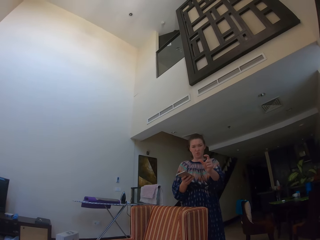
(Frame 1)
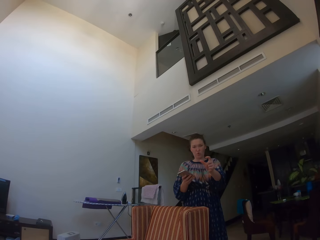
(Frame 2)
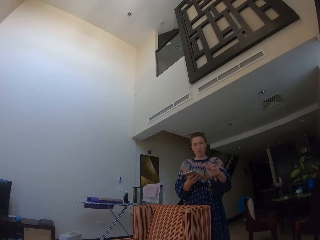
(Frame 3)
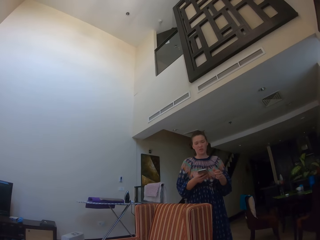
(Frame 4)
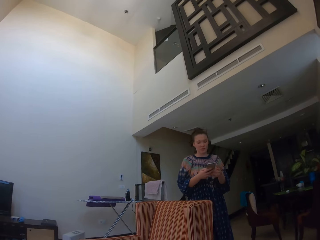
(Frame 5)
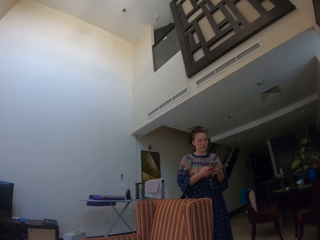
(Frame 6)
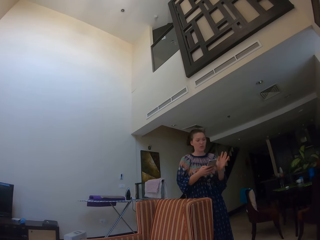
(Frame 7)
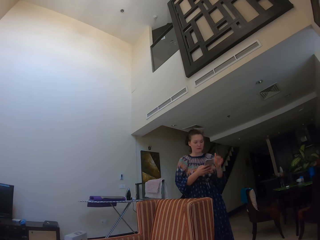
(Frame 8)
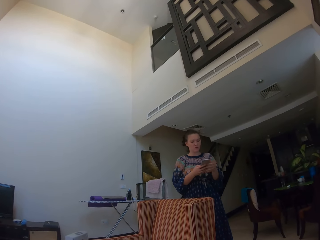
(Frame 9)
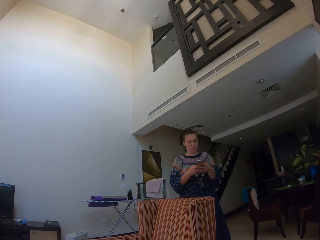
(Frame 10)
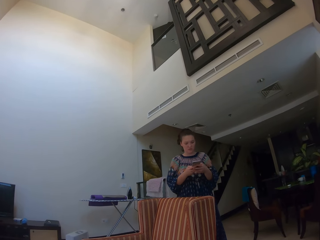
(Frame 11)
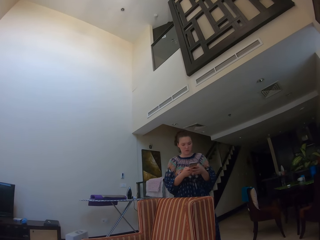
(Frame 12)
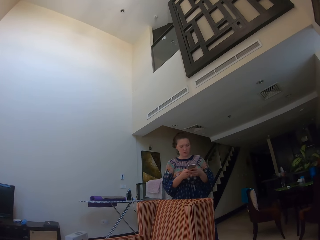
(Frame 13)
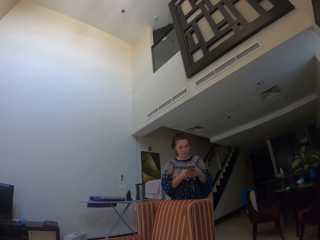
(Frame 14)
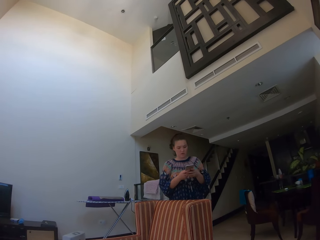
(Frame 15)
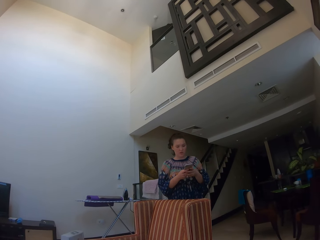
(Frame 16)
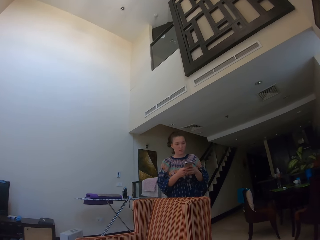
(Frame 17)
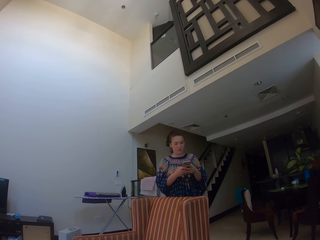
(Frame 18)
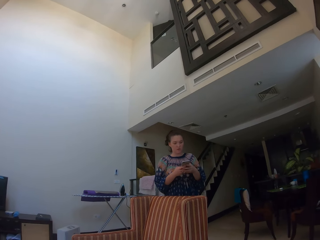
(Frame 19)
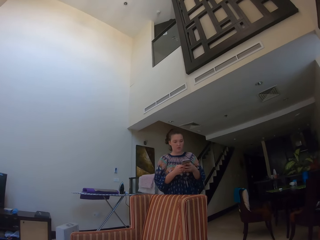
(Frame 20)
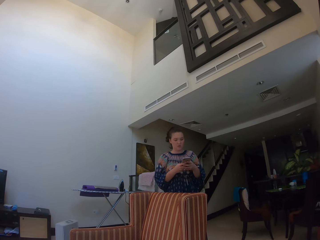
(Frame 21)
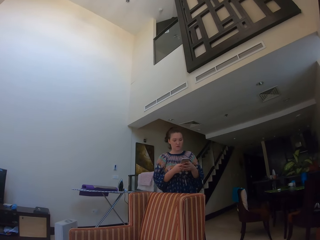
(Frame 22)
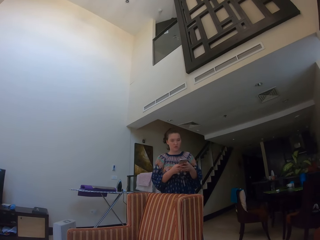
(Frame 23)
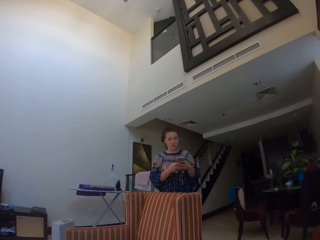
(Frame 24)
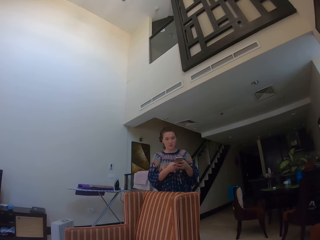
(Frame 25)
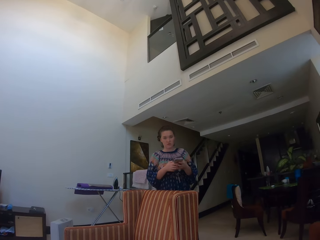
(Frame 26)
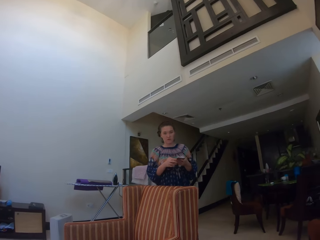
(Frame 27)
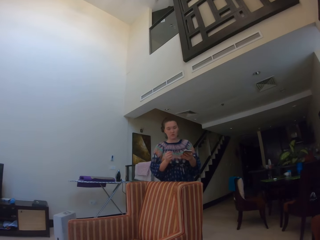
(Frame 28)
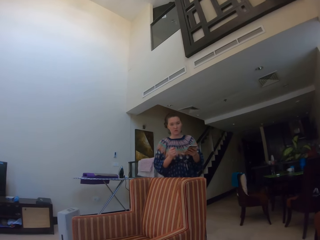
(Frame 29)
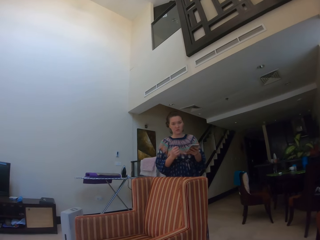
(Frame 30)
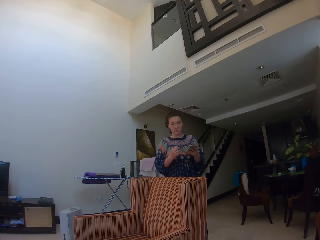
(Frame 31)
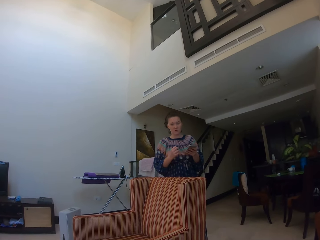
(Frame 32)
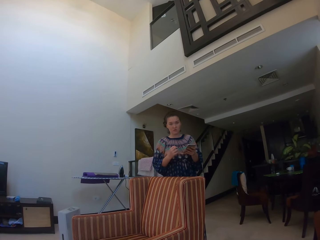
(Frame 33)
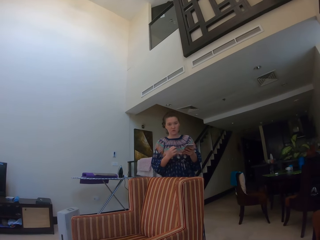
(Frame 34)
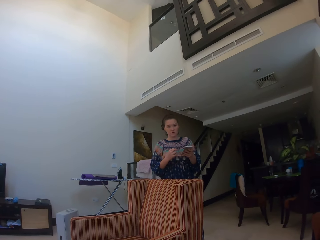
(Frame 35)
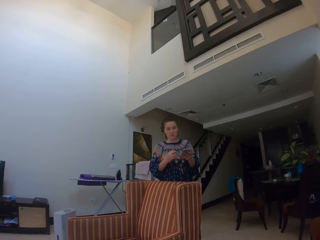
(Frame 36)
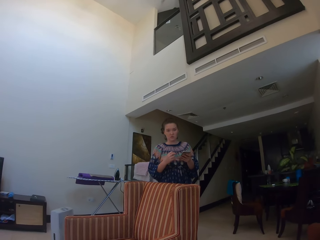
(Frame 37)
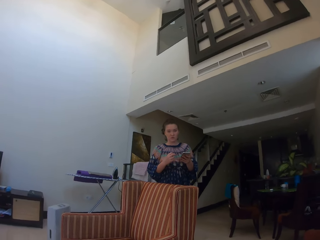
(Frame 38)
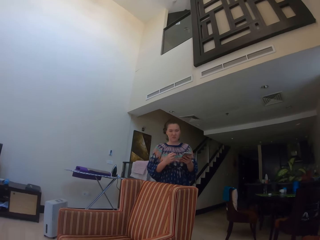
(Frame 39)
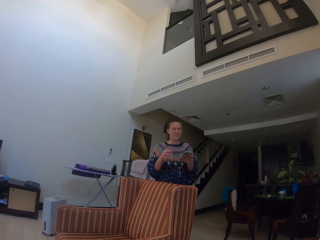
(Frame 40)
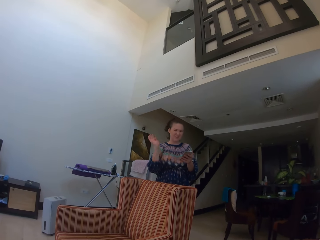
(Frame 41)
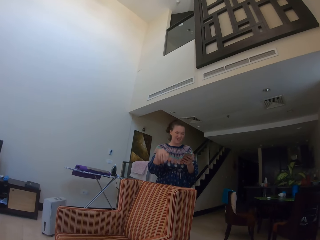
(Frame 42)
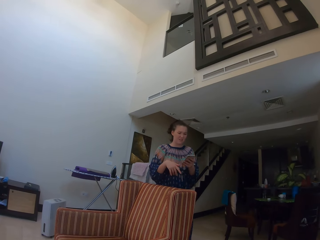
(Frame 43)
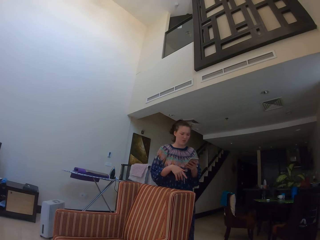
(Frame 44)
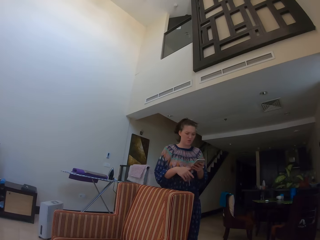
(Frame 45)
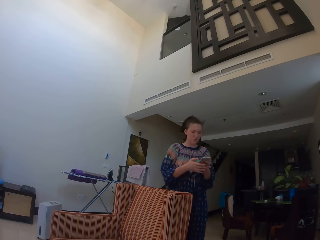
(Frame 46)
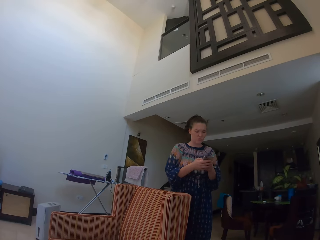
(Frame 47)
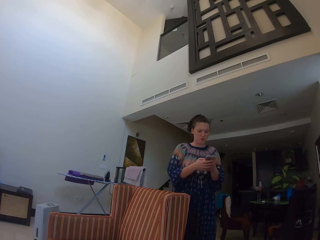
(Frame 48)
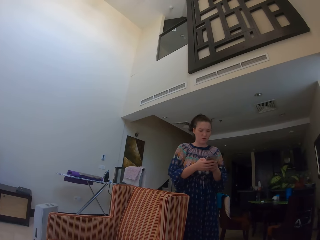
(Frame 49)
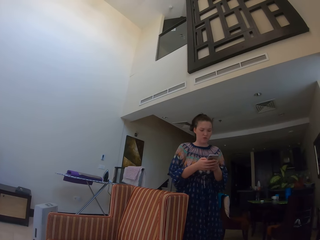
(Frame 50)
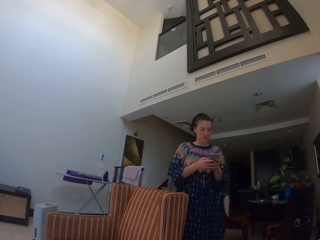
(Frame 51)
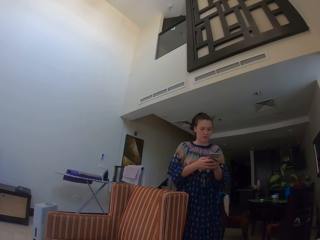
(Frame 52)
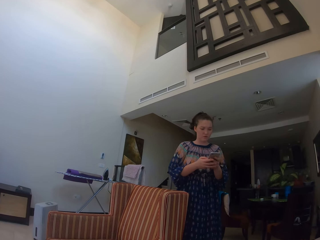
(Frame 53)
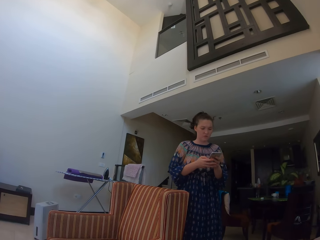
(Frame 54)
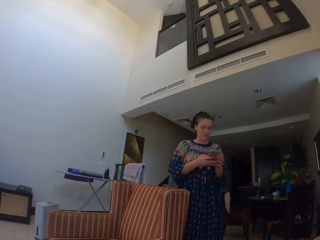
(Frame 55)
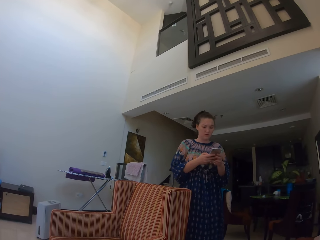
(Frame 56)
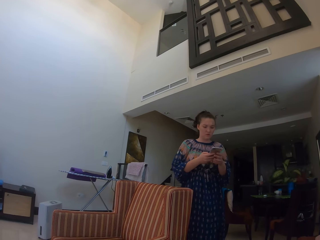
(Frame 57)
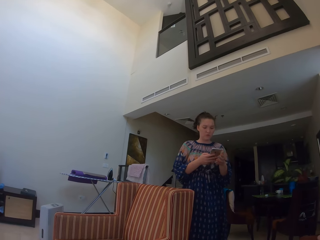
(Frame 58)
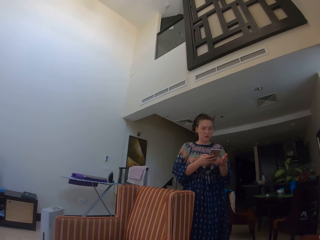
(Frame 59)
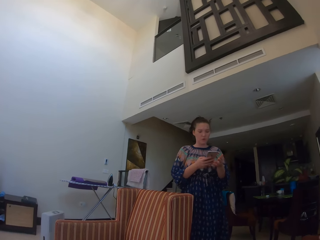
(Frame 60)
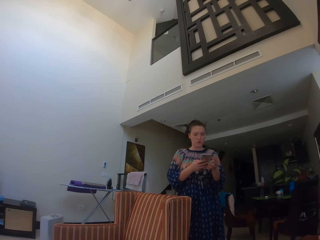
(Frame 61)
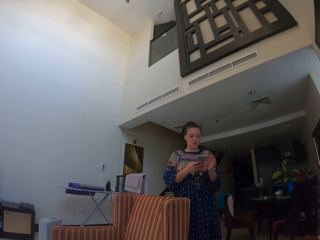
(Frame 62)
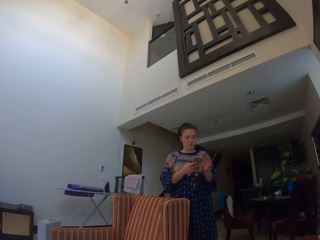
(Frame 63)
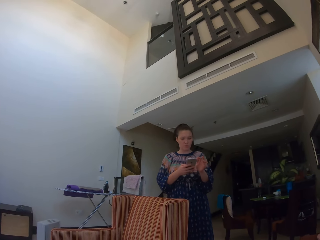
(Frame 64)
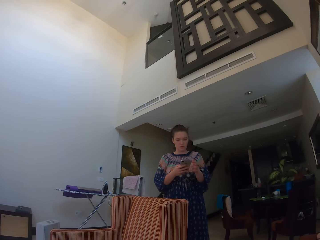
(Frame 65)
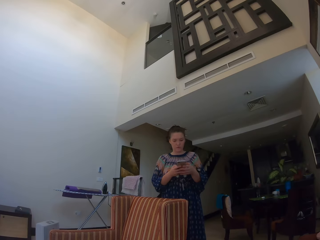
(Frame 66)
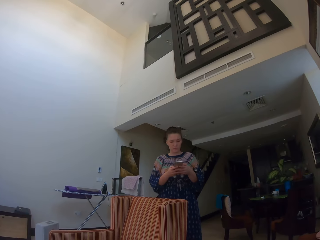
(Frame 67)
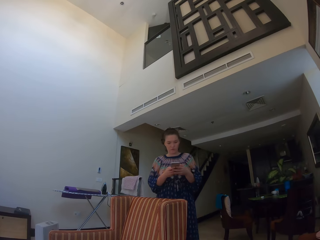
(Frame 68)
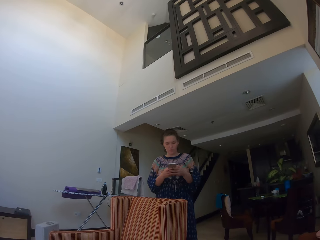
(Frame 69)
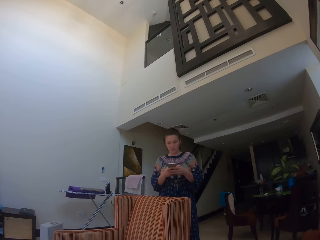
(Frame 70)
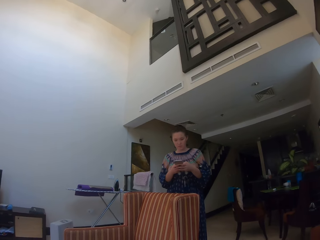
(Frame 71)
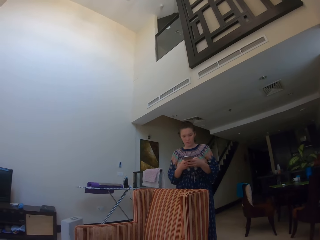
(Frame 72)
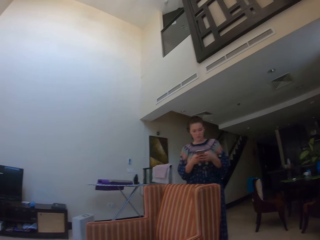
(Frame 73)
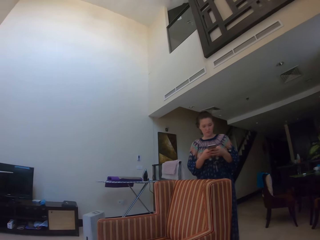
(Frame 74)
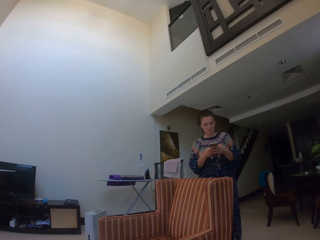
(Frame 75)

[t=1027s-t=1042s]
A lady gestures her hand and holds a phone with both hands. The lady pulls her hand off the phone and gestures her hand. The lady presses the phone with her hands and walks around the chair. The lady scrolls the phone.

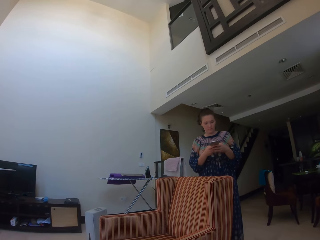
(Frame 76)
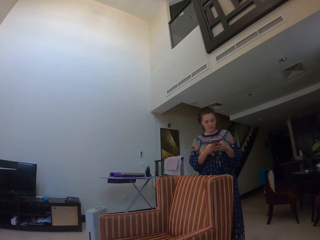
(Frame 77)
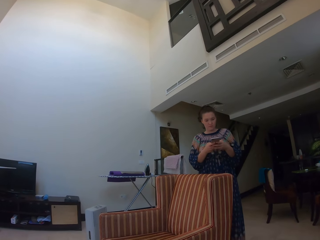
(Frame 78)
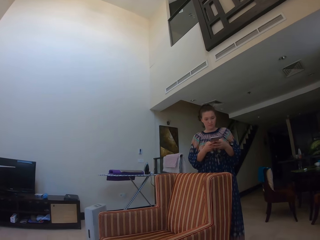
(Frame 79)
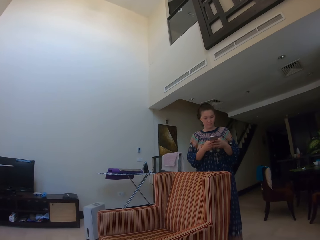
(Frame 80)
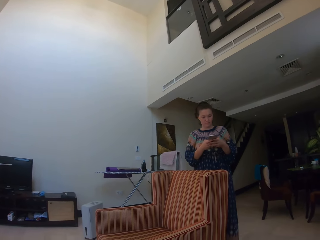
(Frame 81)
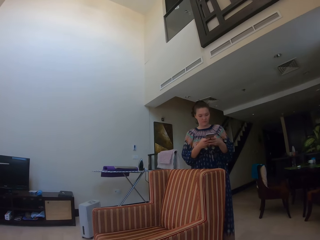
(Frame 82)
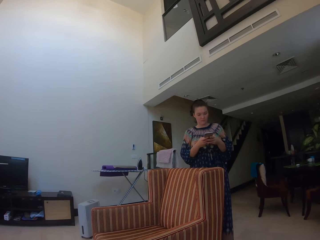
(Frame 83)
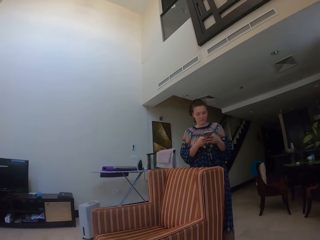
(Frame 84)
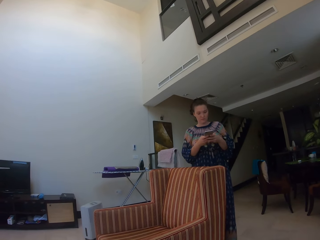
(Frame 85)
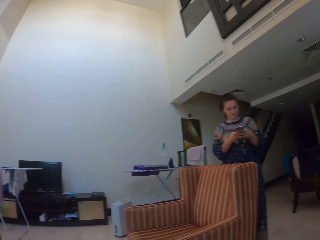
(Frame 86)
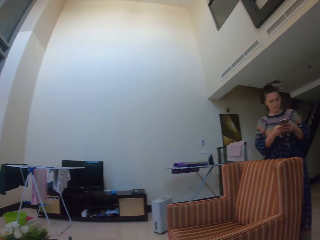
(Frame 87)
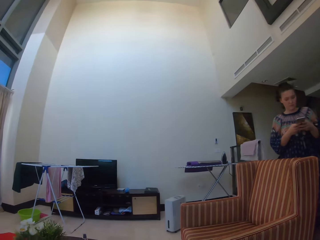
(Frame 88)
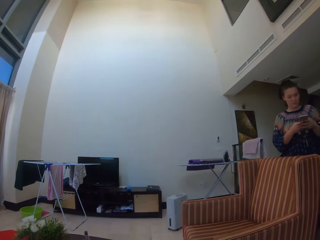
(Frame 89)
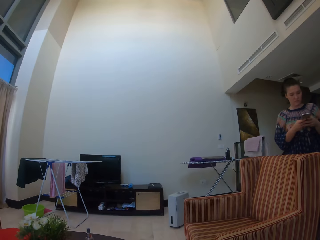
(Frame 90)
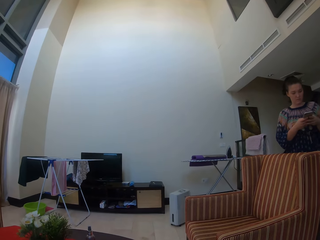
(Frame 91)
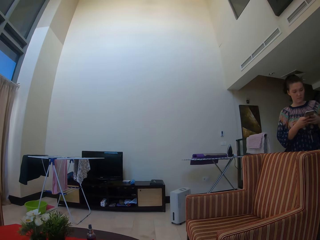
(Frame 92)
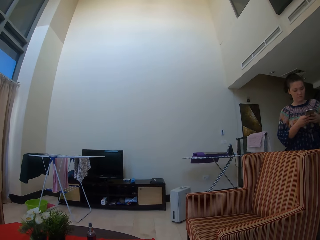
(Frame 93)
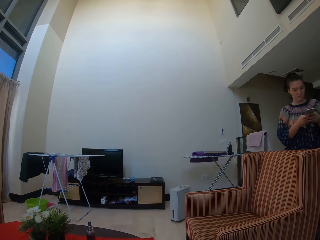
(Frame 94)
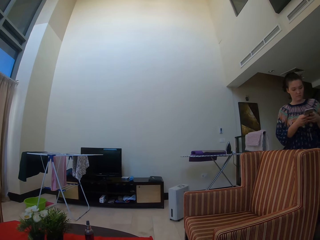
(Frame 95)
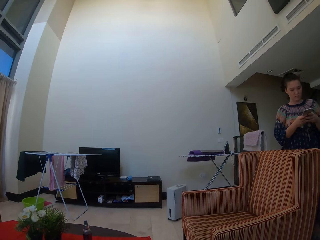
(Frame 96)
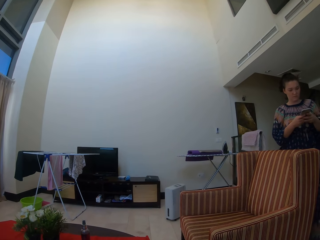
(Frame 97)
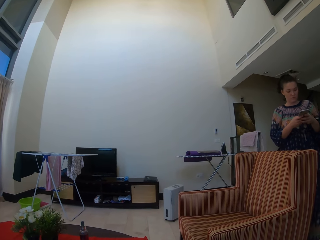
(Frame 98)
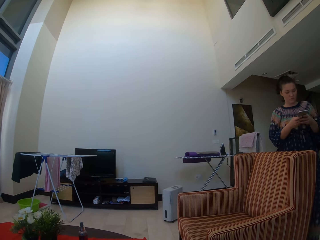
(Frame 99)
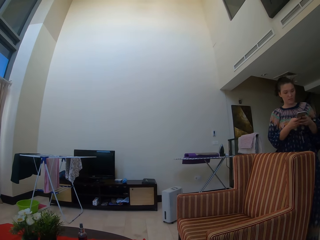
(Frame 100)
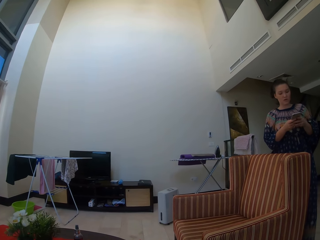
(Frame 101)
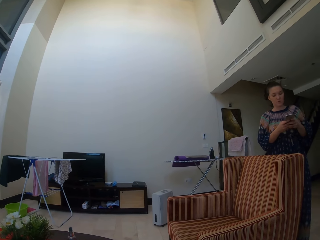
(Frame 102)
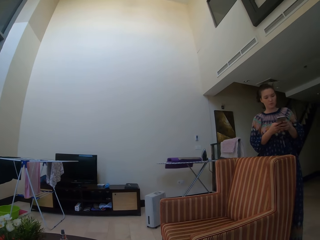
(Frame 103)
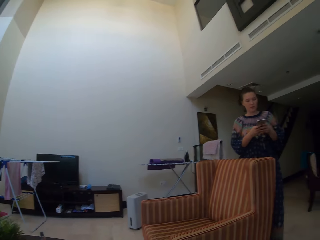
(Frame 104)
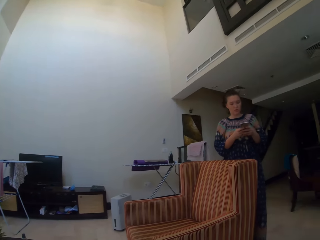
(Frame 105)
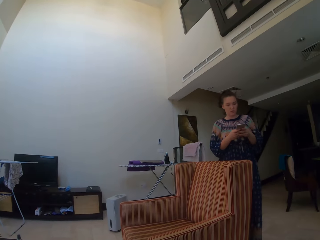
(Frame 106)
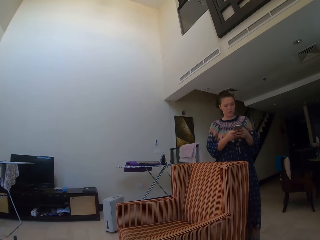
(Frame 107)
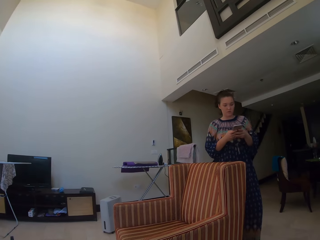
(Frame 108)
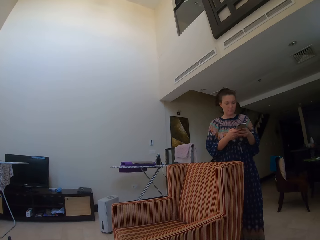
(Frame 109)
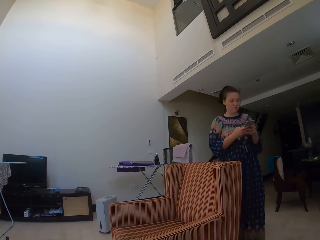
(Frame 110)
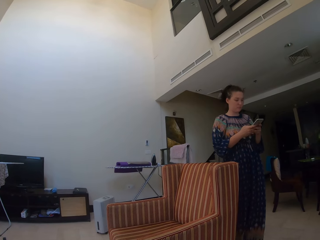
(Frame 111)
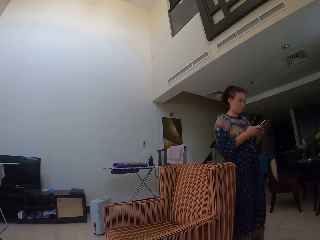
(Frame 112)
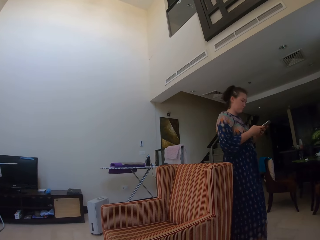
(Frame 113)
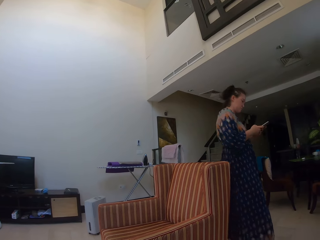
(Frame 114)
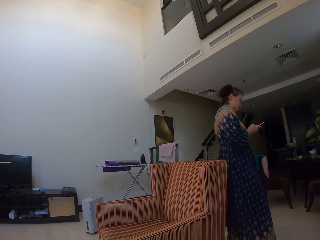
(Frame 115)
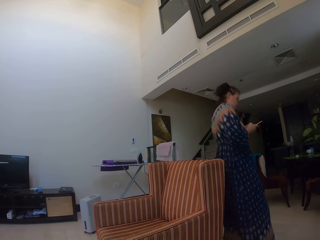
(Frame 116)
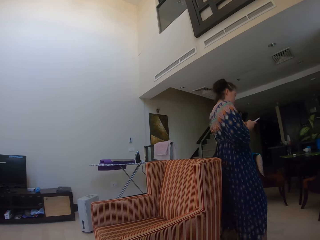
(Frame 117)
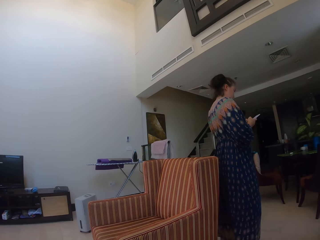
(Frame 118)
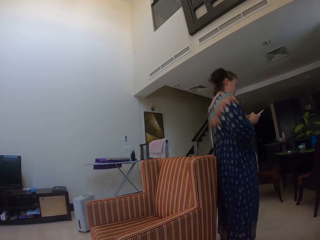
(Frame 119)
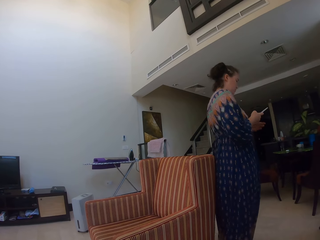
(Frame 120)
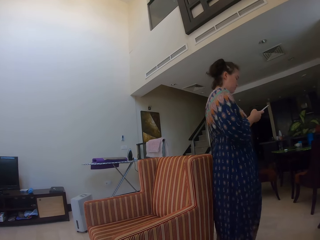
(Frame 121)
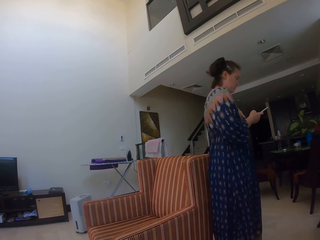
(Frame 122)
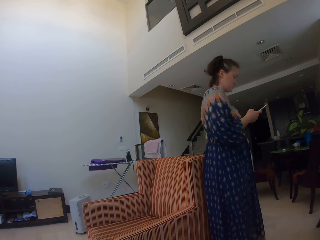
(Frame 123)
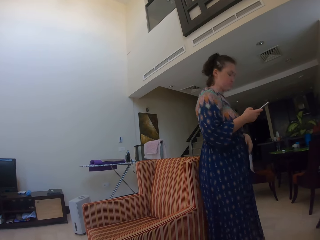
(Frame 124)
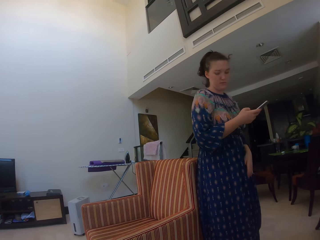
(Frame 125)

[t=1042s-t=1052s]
A man walks around the chair.
